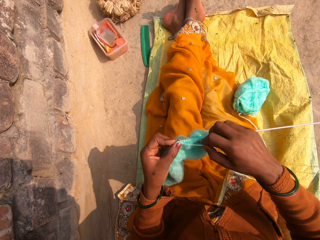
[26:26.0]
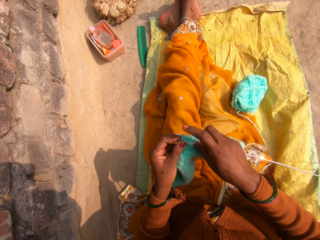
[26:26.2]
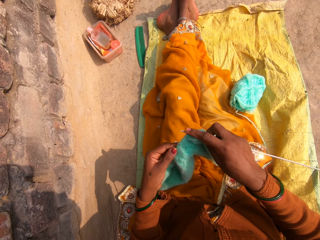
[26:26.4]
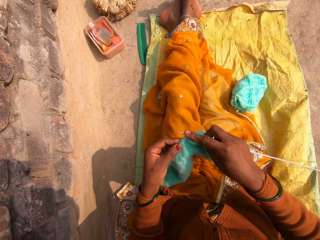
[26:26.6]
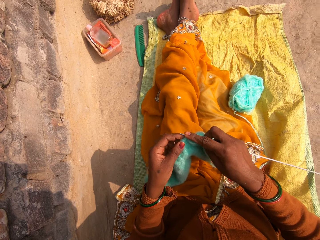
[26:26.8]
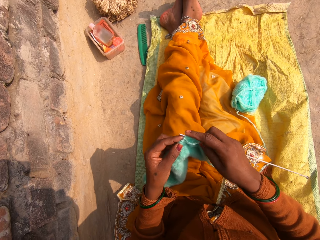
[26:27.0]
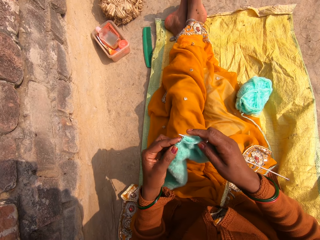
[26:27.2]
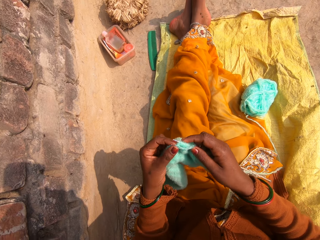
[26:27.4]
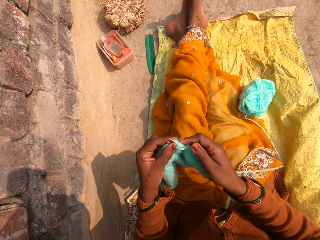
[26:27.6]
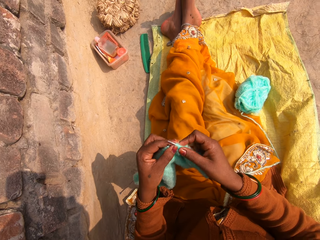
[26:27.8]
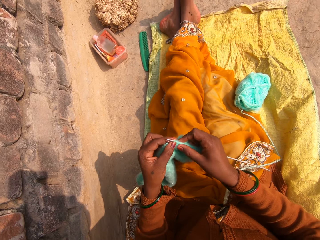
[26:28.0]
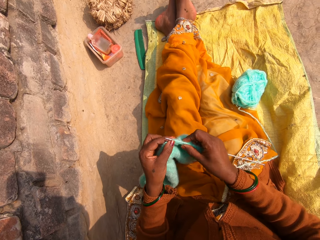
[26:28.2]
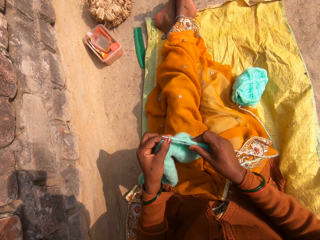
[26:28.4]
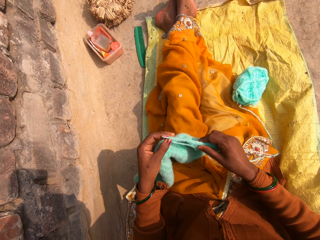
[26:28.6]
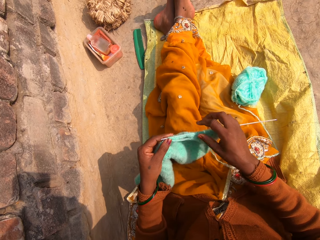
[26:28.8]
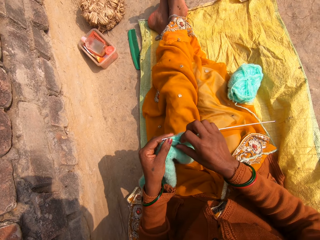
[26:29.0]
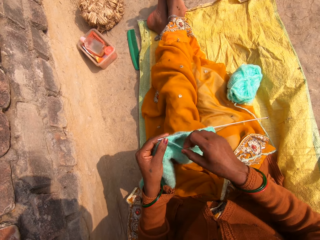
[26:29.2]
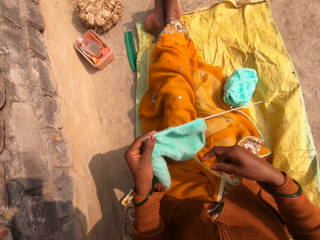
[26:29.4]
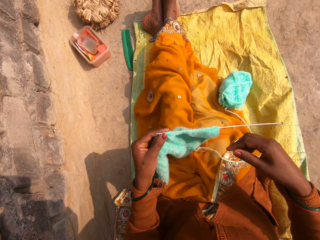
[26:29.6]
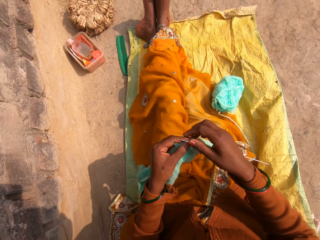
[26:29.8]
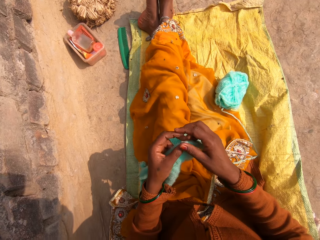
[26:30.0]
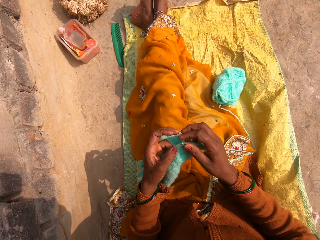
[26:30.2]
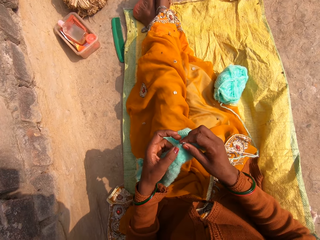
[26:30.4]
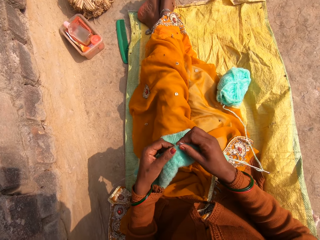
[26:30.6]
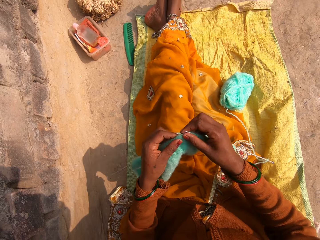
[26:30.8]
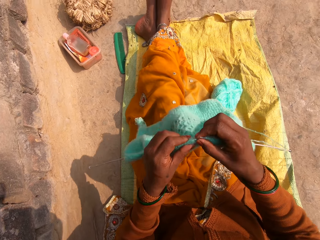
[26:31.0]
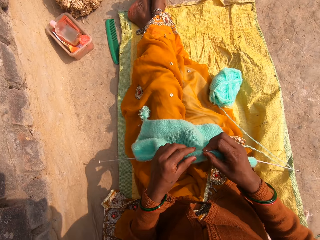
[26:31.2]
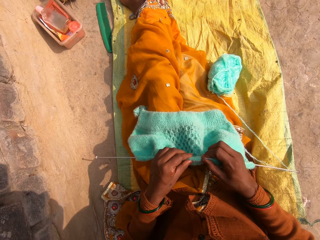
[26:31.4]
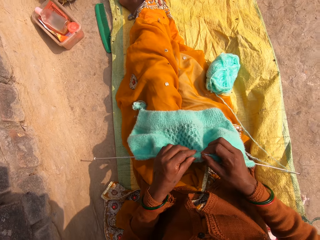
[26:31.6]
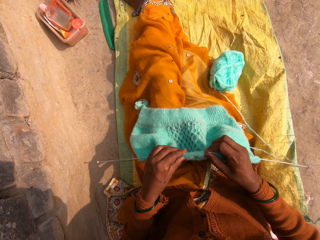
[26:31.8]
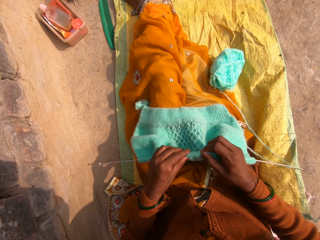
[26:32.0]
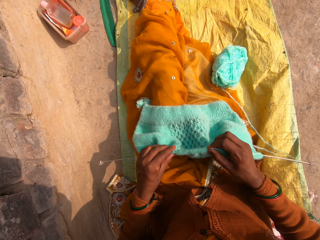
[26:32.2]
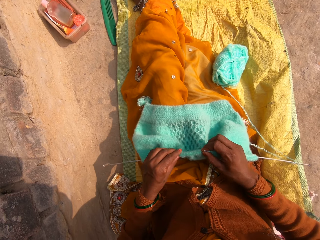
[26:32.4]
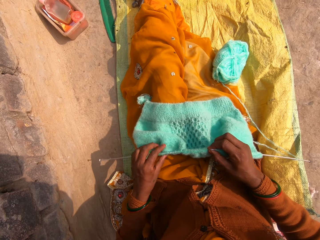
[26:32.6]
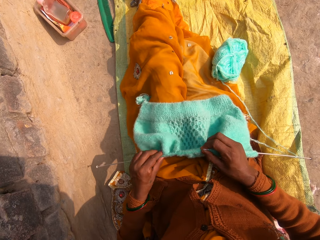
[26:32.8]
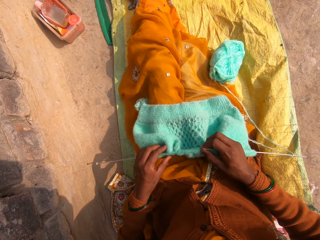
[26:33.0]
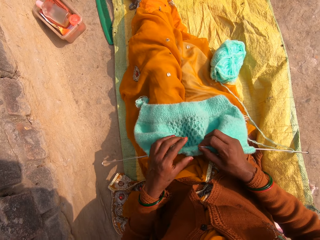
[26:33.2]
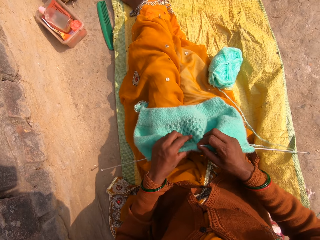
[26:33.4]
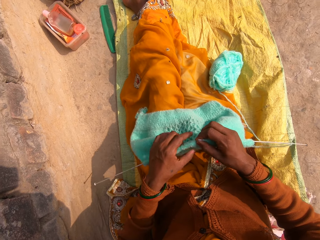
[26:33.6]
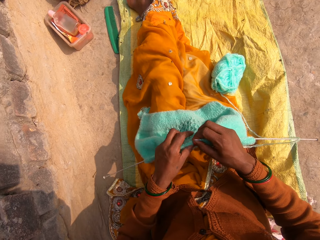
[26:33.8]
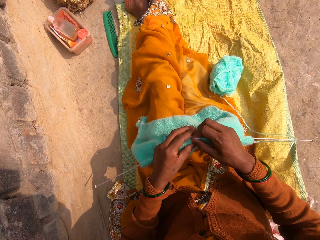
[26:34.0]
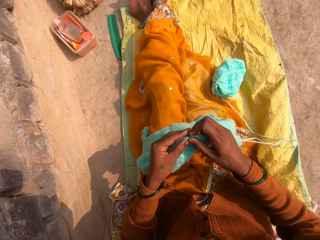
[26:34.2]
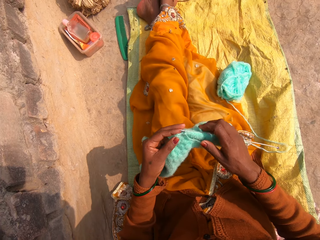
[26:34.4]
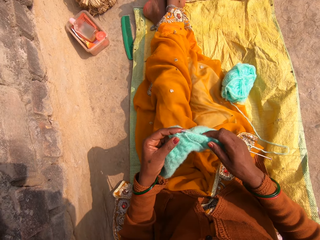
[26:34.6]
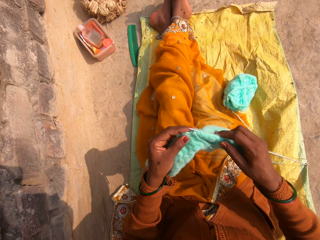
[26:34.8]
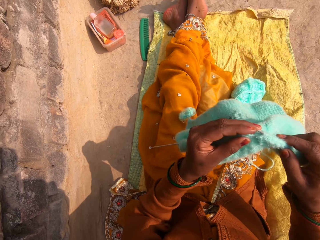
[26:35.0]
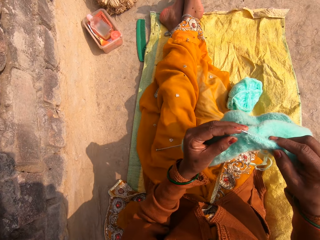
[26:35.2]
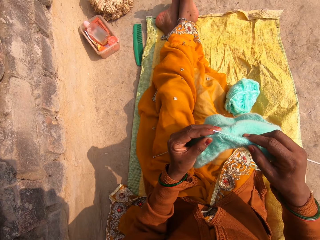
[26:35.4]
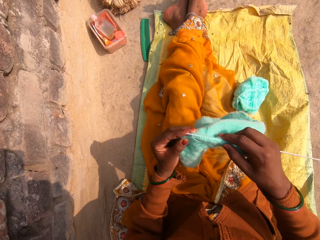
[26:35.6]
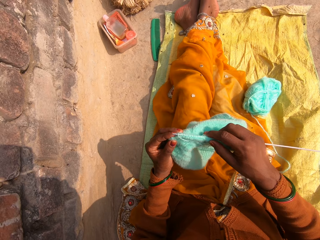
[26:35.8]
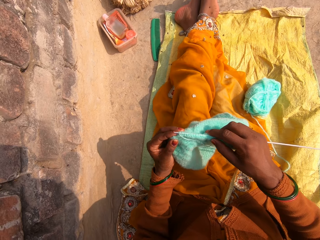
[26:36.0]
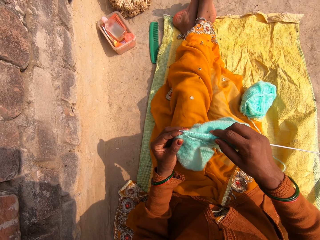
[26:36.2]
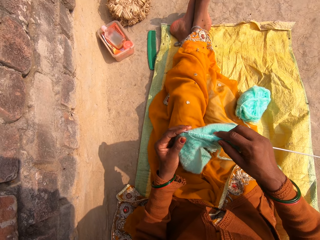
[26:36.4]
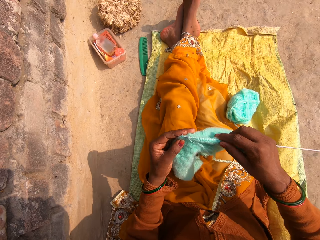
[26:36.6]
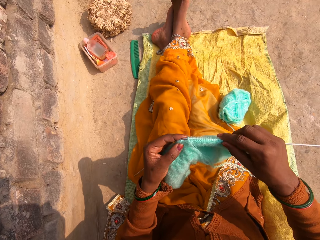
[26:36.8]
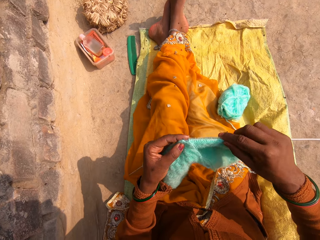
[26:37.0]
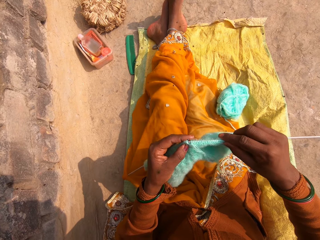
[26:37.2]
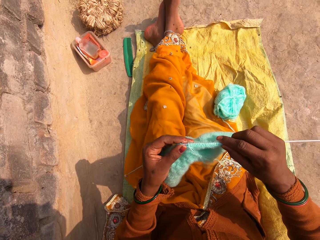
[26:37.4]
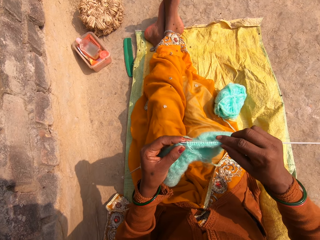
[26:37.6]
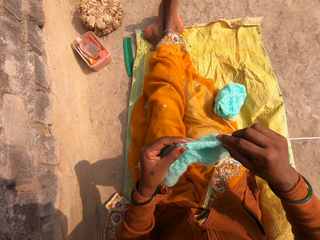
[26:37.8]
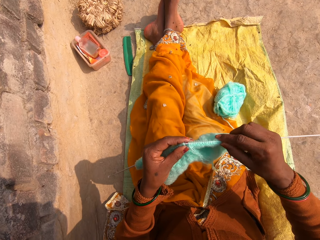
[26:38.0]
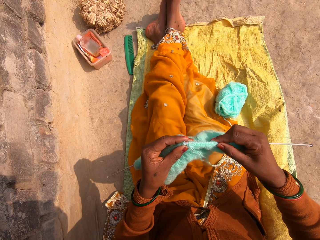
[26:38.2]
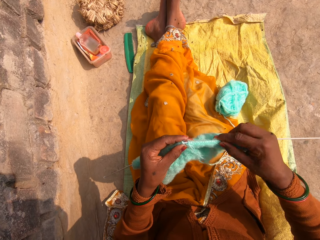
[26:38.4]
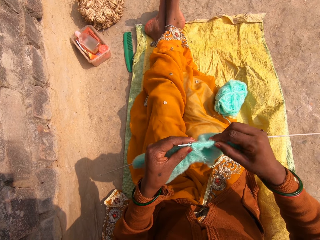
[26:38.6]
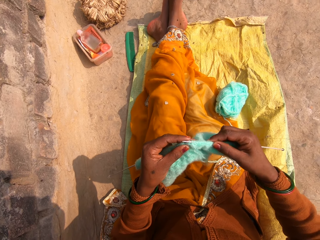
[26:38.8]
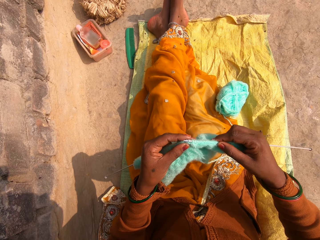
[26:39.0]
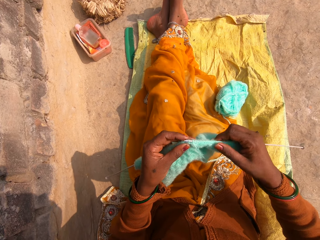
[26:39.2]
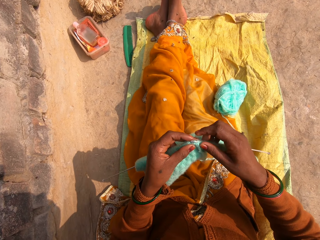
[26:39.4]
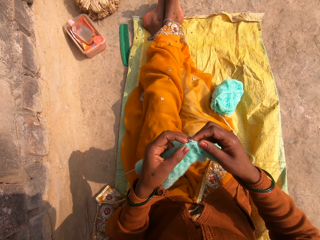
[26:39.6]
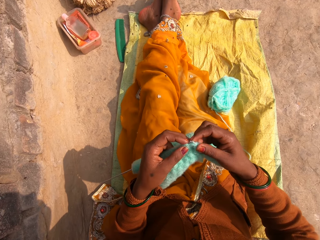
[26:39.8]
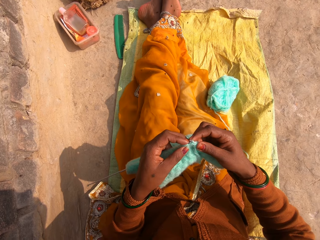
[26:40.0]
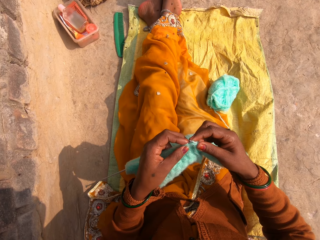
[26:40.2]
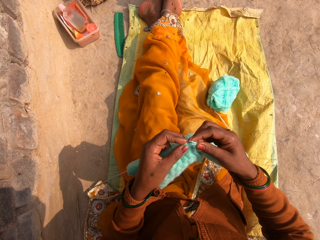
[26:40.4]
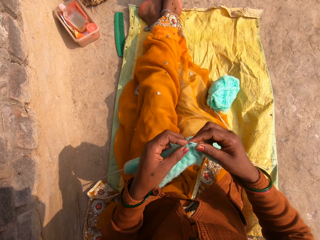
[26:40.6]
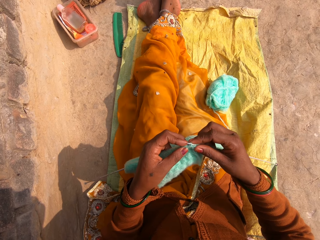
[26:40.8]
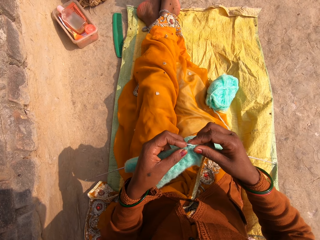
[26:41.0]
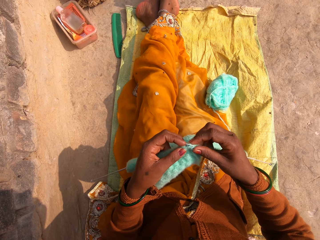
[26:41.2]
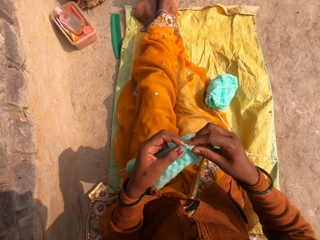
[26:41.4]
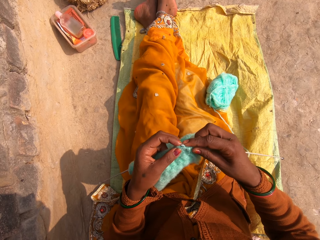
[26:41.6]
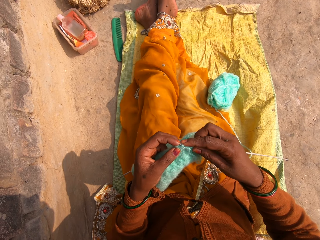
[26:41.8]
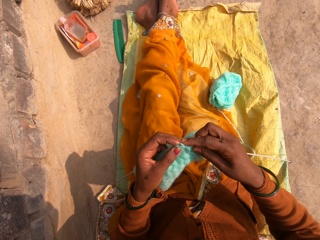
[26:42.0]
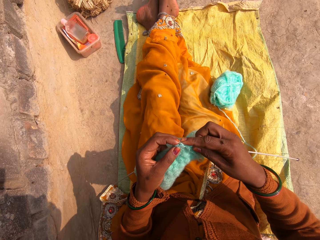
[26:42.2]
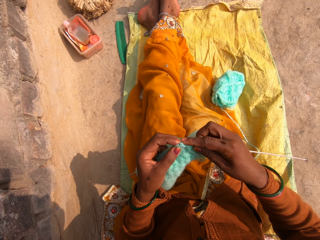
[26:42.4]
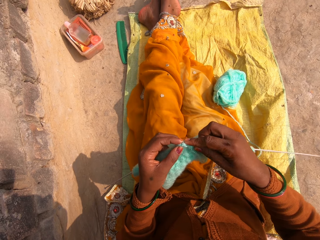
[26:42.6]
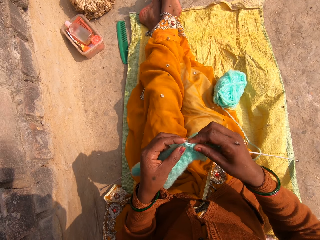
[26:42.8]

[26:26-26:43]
The camera wearer straightens a fabric. They straighten a thread. They align the fabric. They adjust the ribbing stitch on the crochet hook. They knit the ribbing stitch with the crochet hook.

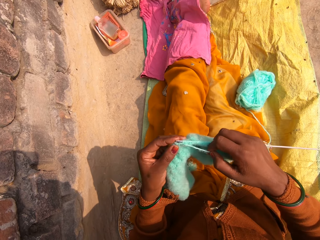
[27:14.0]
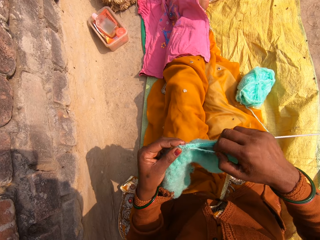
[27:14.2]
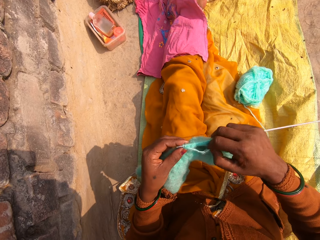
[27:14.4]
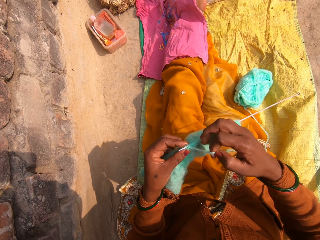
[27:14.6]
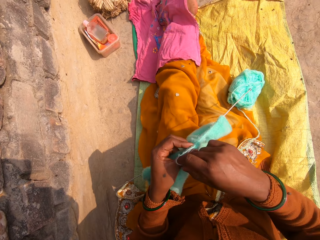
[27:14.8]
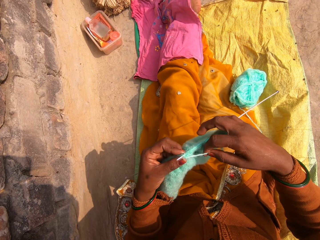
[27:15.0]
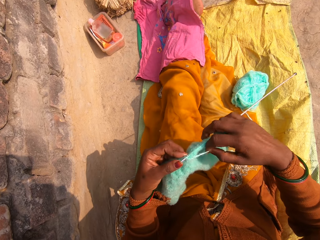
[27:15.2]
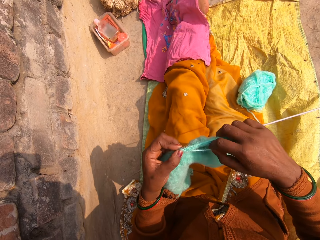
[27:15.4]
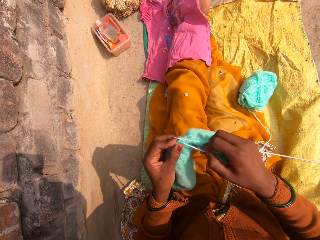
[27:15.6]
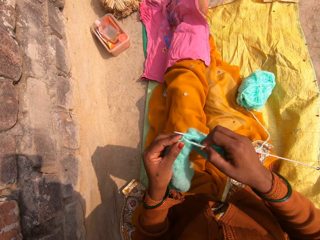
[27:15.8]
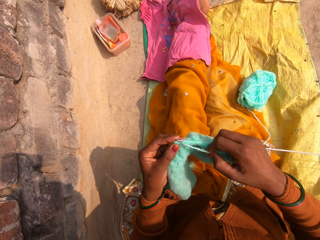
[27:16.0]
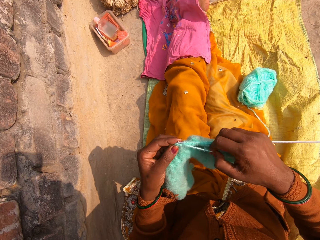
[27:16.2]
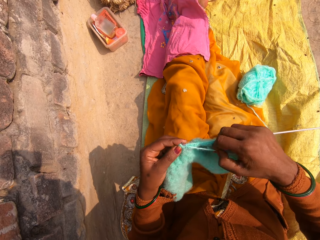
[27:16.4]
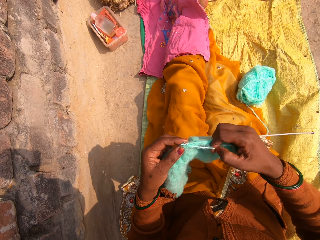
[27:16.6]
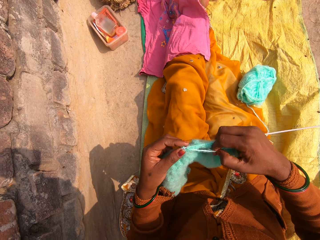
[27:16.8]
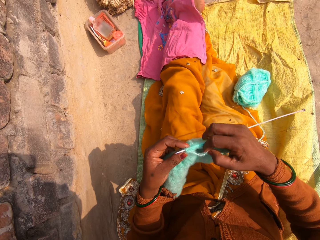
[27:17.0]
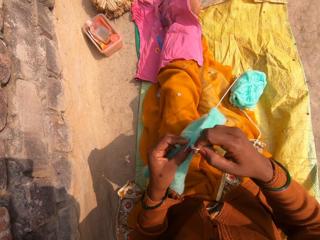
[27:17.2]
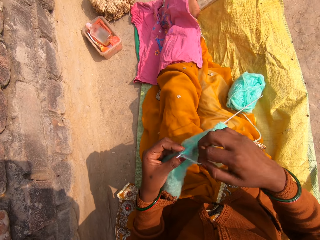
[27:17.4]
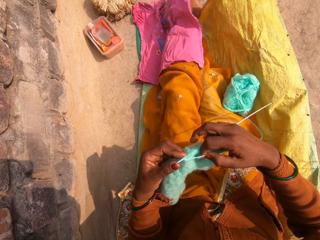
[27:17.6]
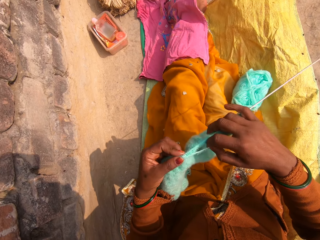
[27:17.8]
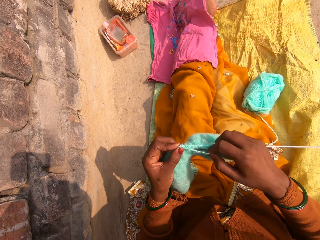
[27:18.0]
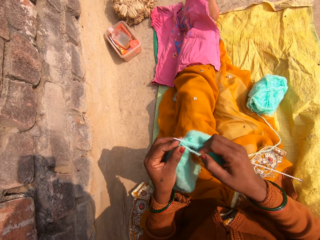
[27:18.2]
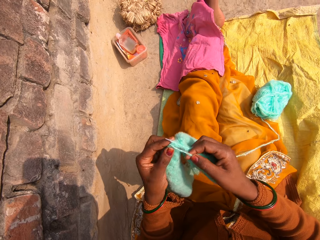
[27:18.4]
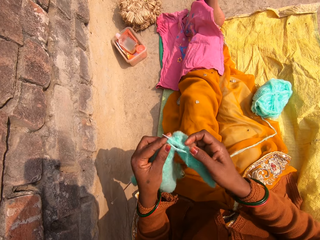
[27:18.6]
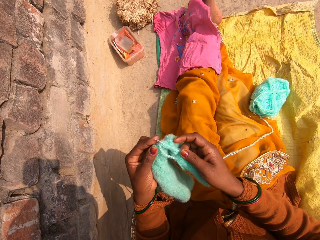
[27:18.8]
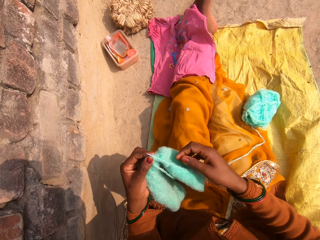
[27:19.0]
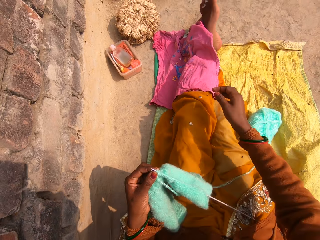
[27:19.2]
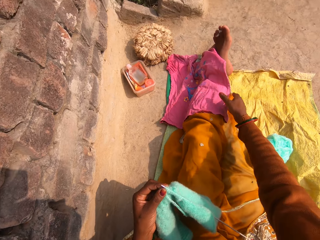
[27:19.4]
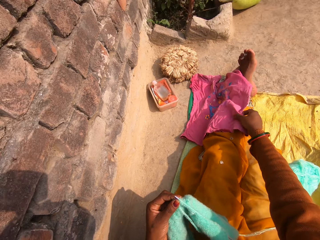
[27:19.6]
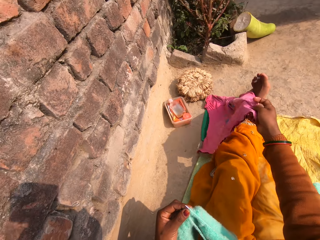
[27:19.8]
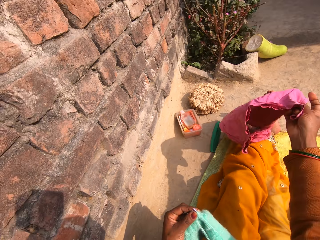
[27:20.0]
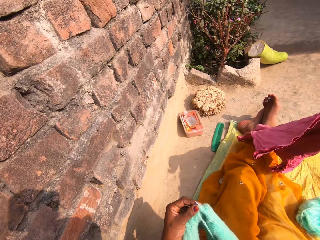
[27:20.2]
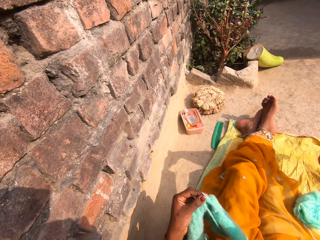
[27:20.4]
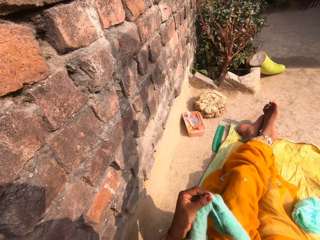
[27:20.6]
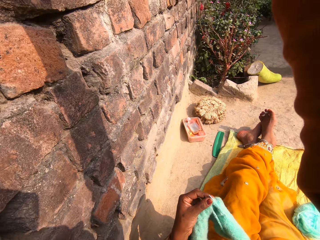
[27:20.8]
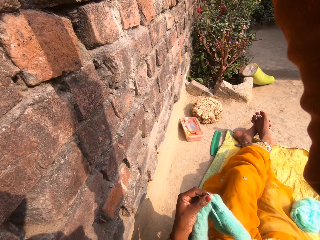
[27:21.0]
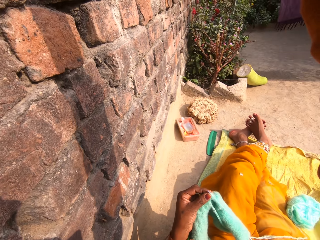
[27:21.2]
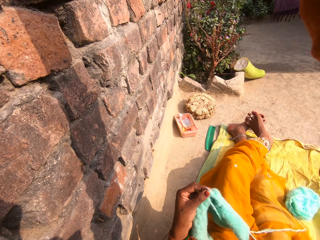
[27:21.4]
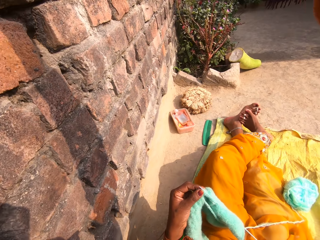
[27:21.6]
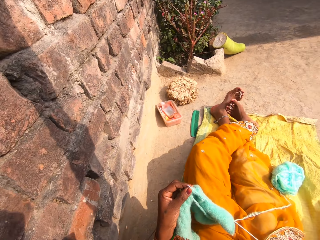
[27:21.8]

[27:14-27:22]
The camera wearer rounds wool on the crochet. She knits a fabric. She rounds the wool on the crochet. She picks the cloth from her leg. She drops the cloth on the fence.
